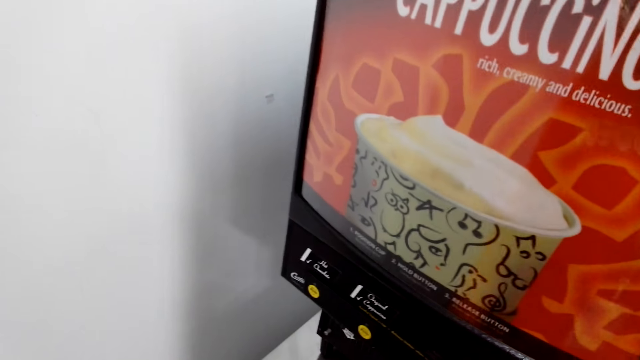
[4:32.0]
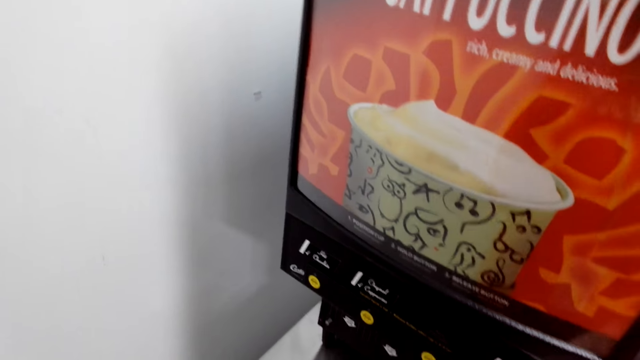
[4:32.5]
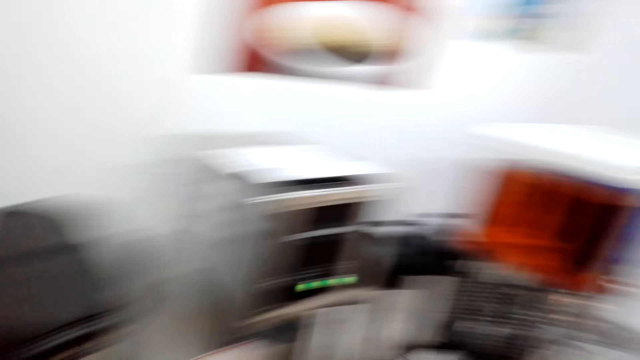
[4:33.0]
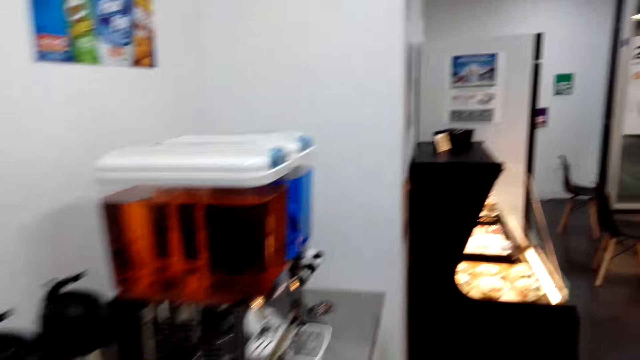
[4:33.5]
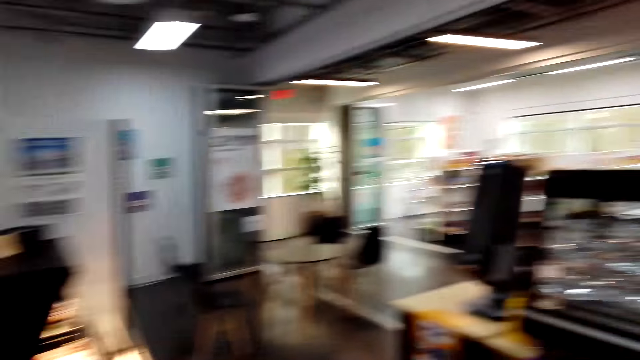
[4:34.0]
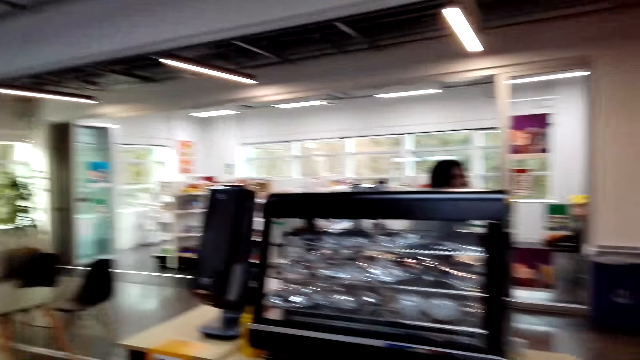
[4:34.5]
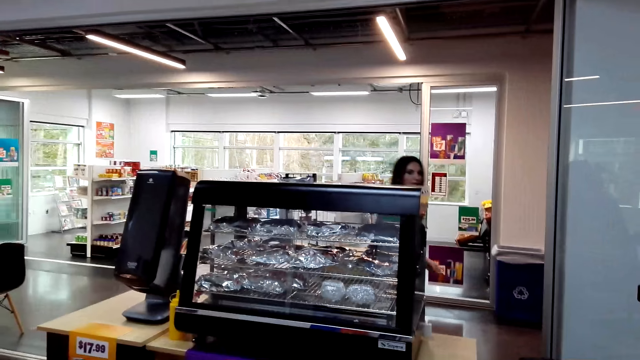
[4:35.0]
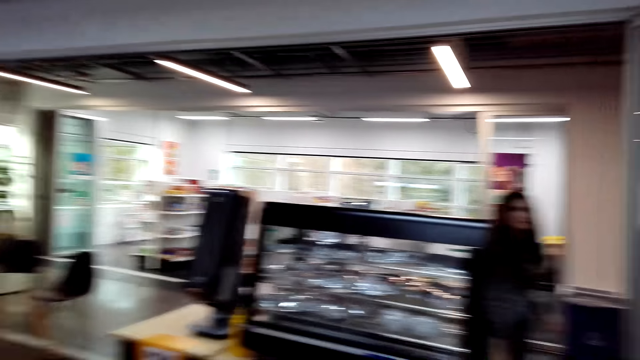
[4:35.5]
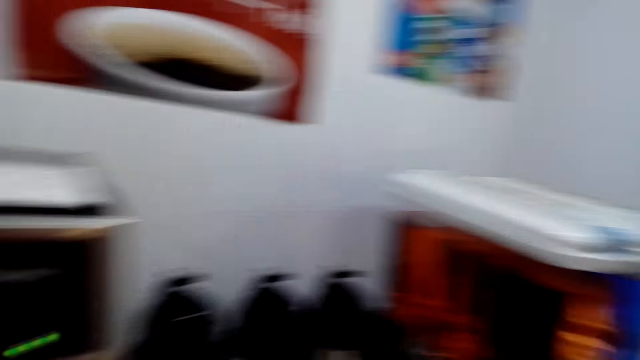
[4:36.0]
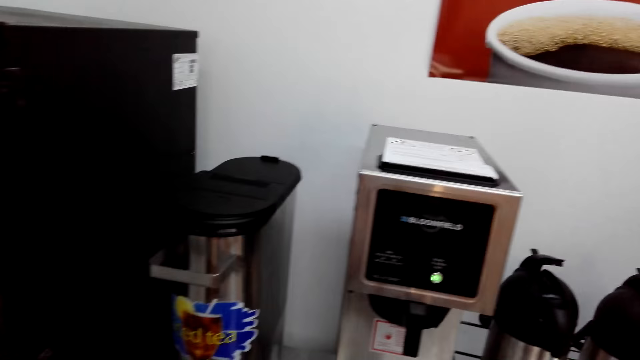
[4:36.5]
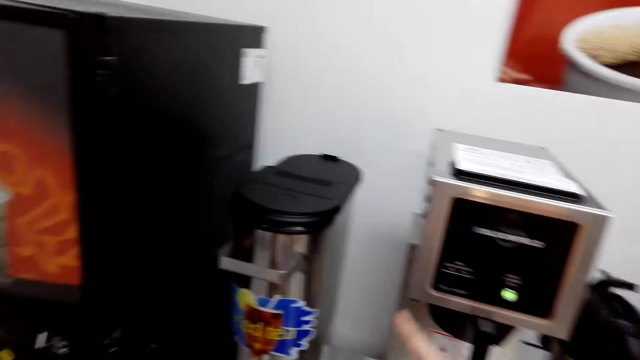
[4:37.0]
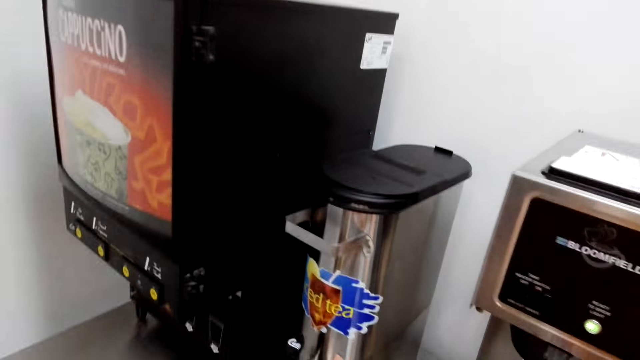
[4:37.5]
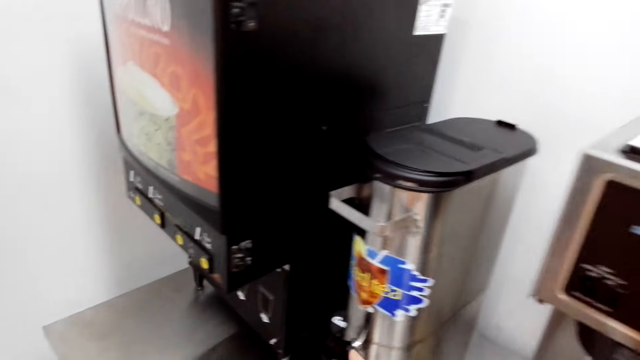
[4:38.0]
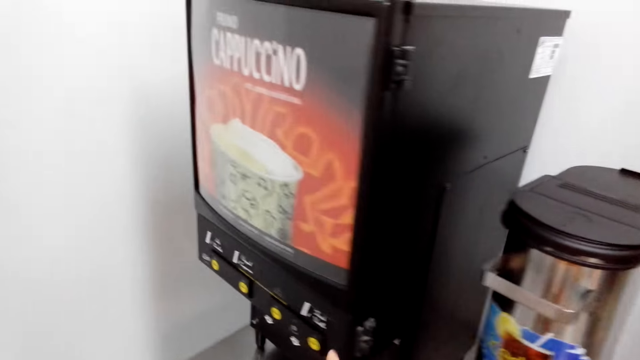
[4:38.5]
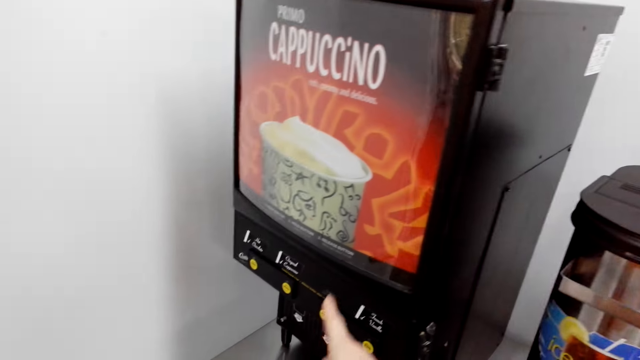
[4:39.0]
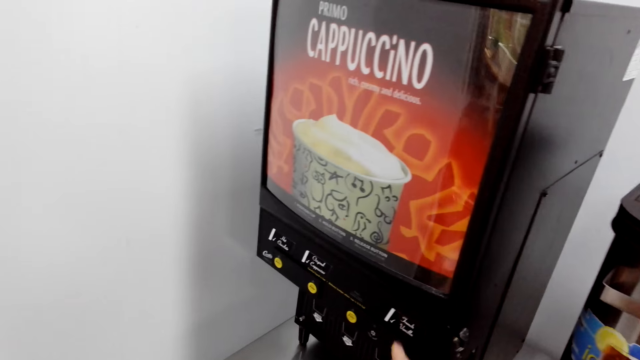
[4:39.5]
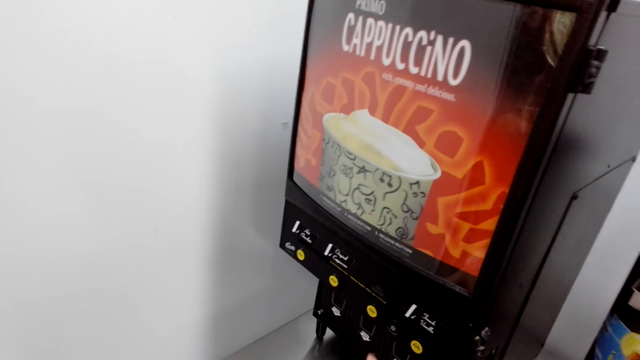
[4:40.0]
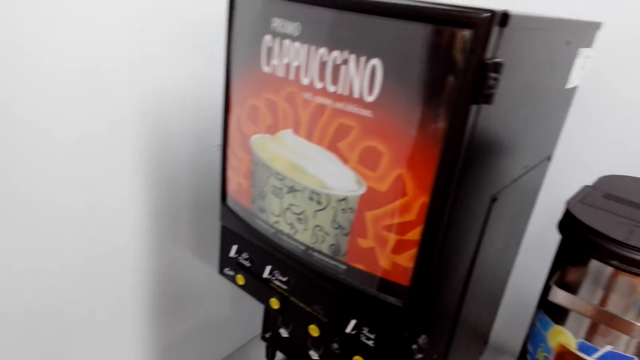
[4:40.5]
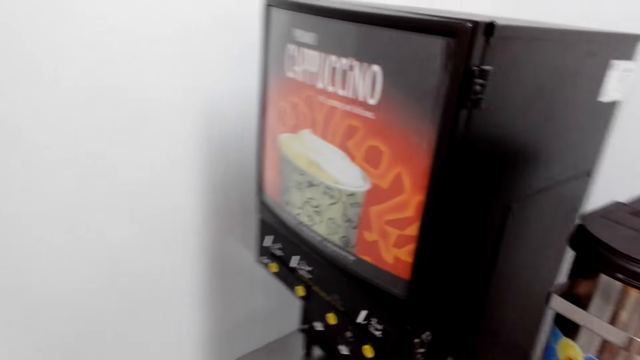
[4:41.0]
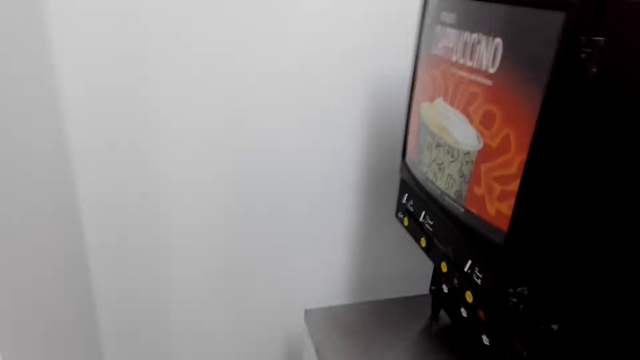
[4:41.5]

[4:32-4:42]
A cashier stands up. The camera wearer points at the coffee machine.

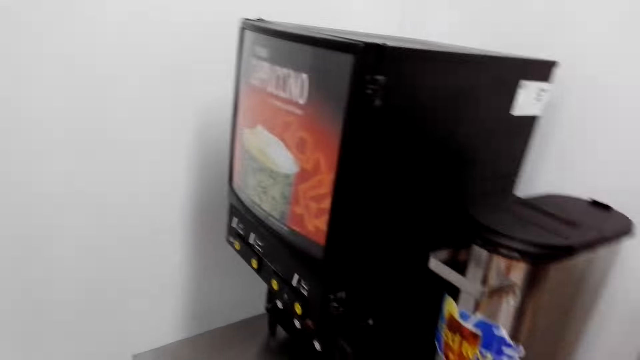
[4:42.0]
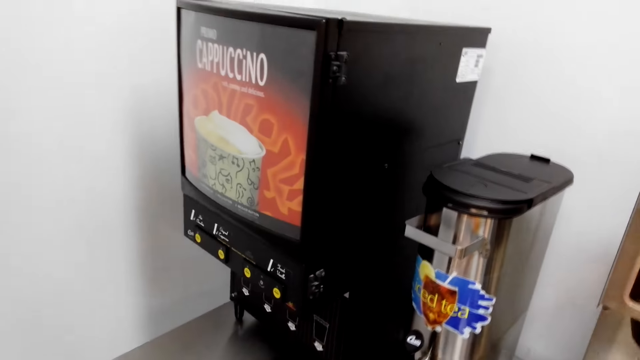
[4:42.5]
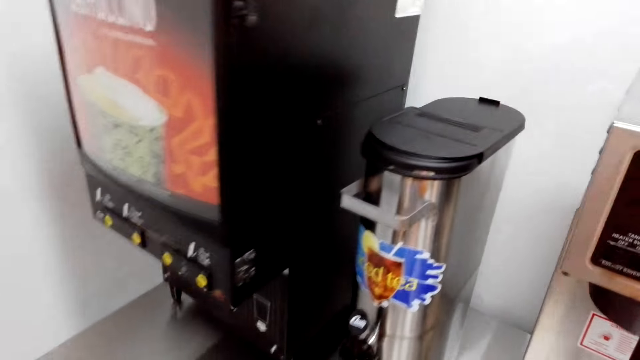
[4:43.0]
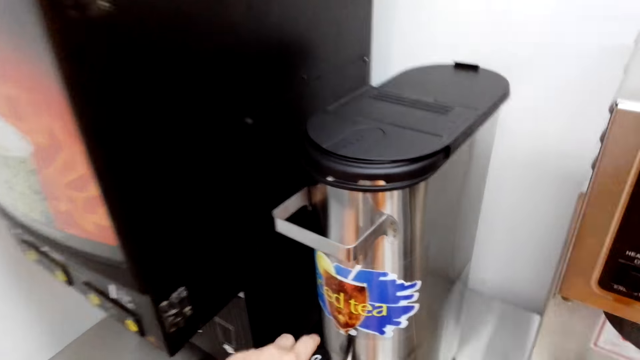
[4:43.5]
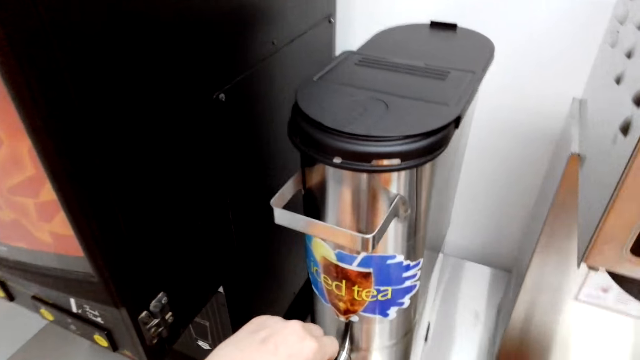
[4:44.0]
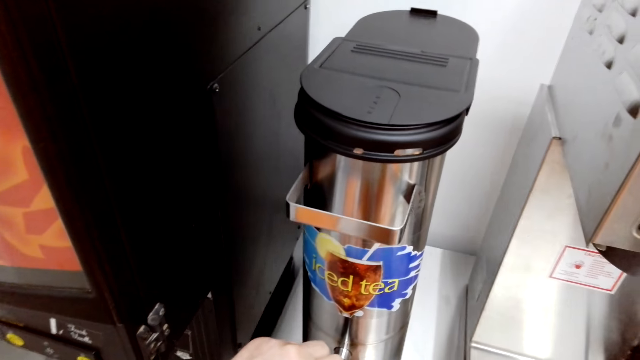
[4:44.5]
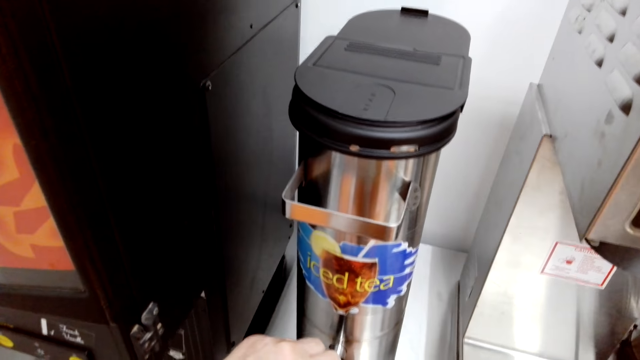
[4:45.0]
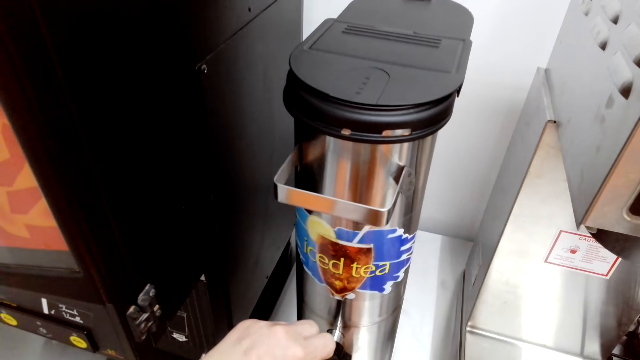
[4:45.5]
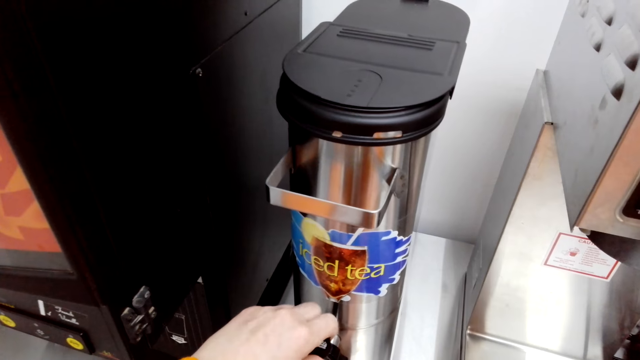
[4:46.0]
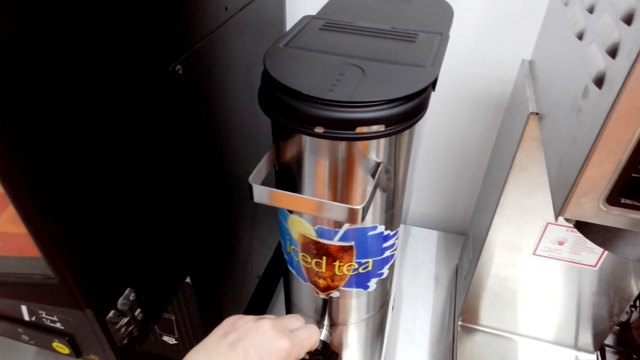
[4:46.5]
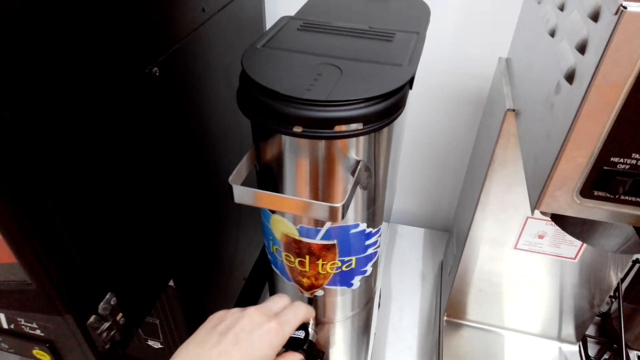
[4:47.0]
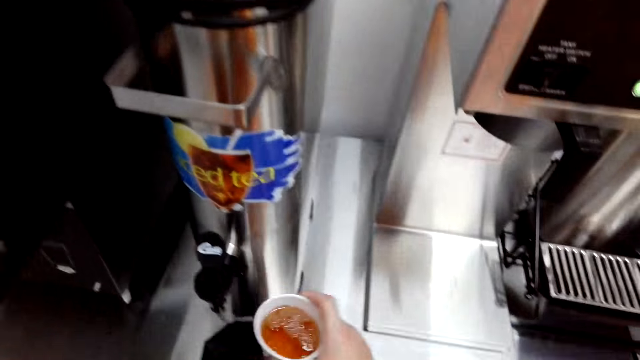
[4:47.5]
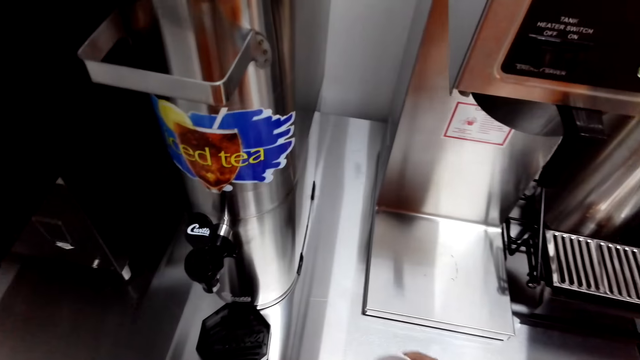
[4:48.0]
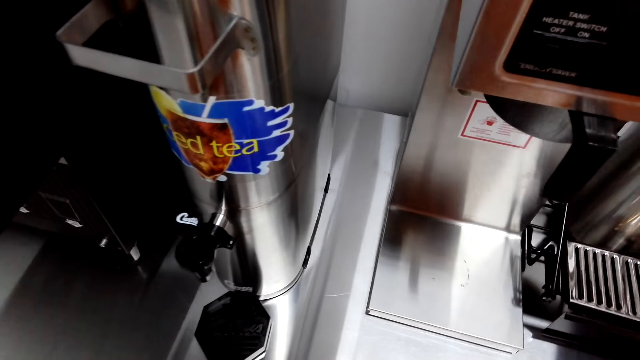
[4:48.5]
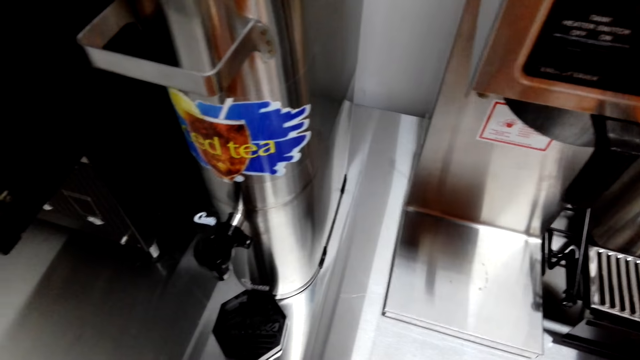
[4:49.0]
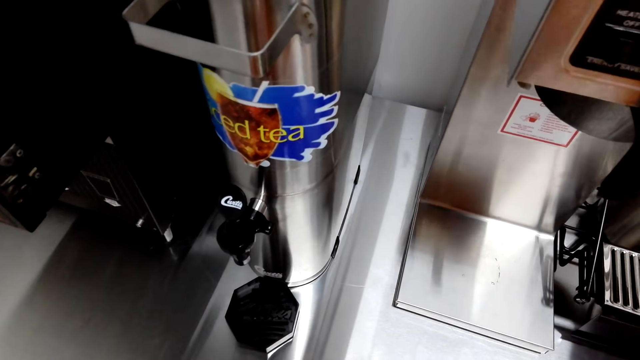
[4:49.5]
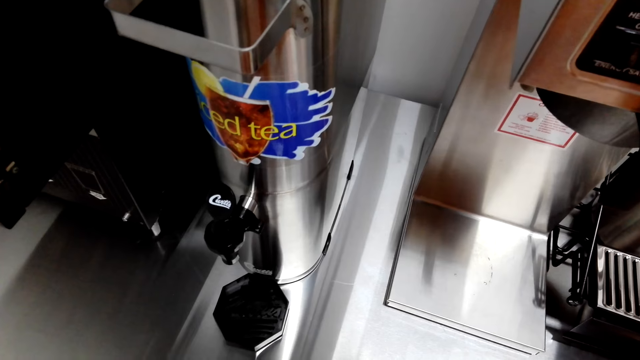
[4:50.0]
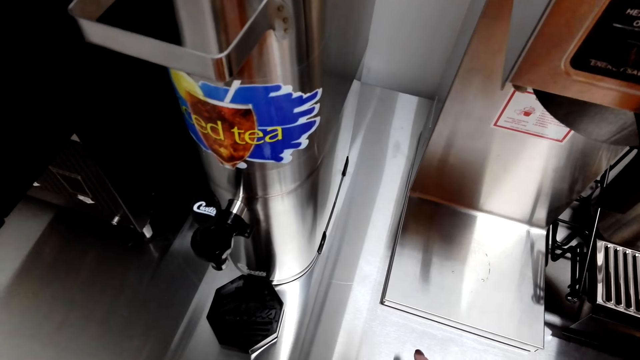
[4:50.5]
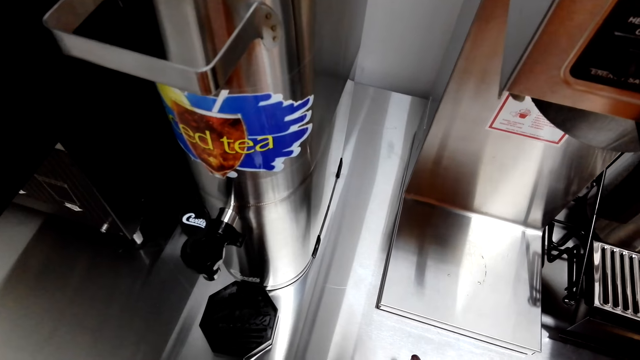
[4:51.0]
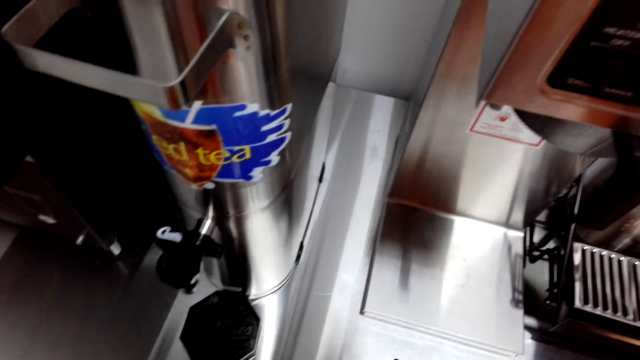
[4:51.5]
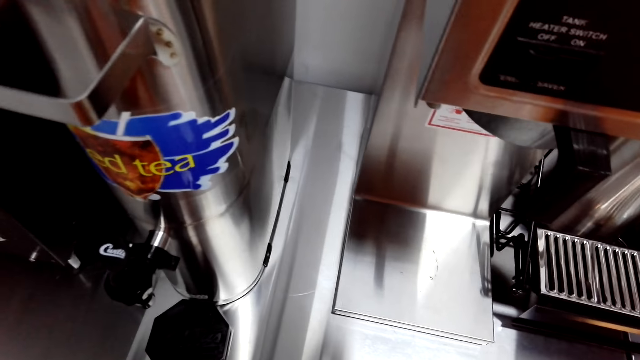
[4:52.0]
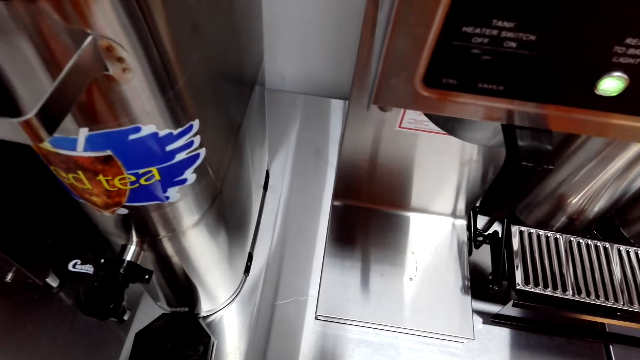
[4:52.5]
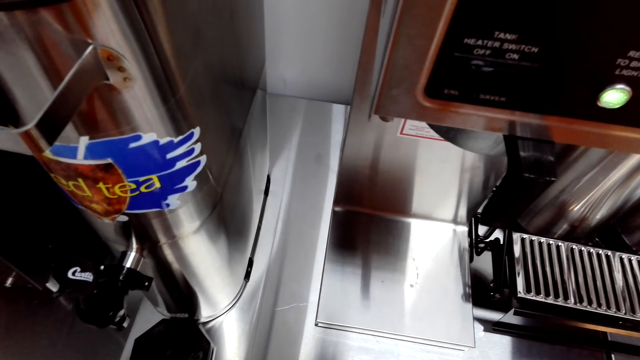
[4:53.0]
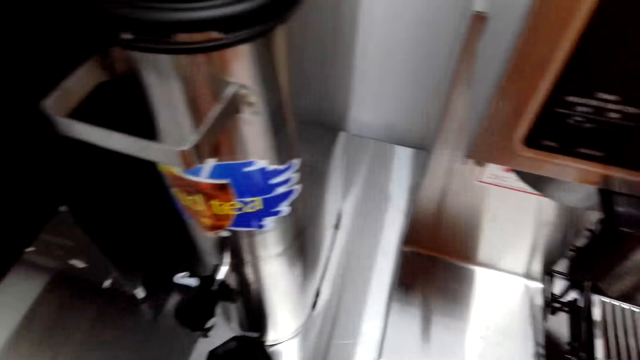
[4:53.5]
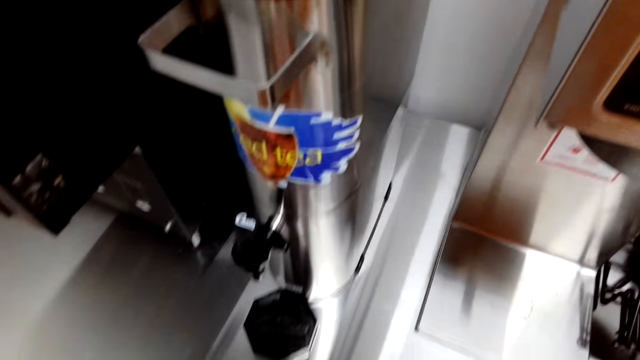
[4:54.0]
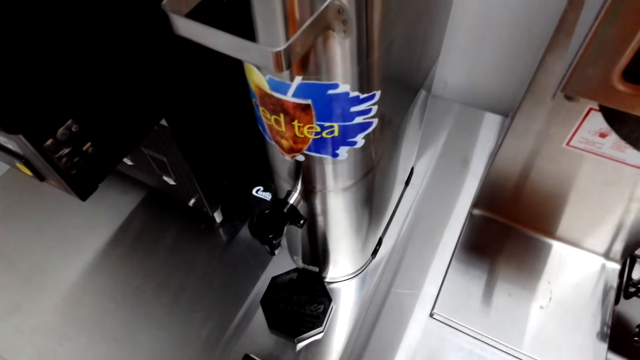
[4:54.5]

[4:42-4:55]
The camera wearer opens the iced tea machine tap. They pour coffee in the cup. They place the cup aside.
